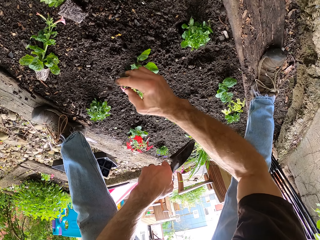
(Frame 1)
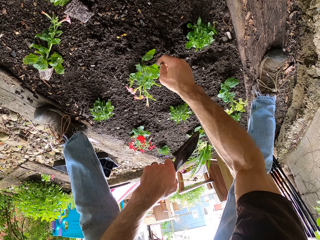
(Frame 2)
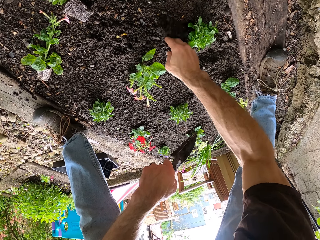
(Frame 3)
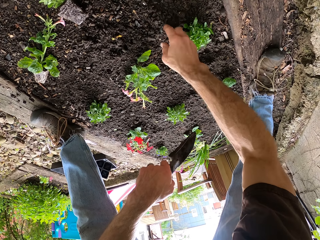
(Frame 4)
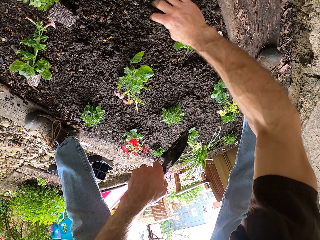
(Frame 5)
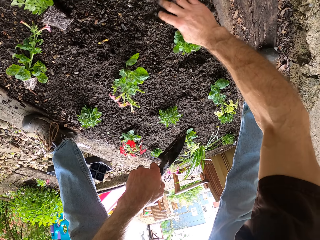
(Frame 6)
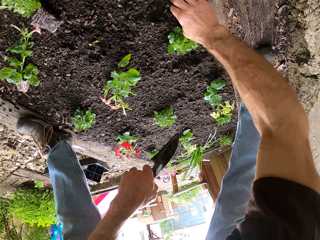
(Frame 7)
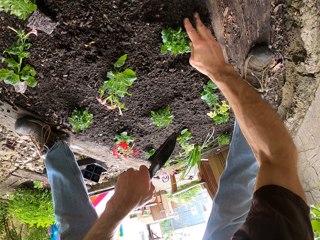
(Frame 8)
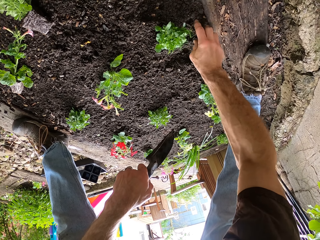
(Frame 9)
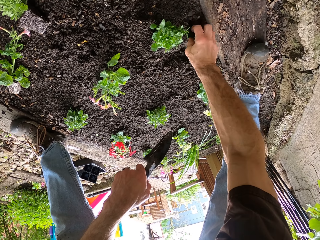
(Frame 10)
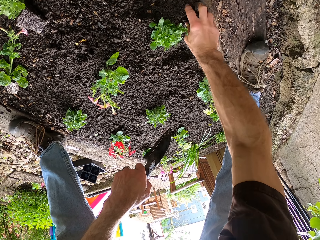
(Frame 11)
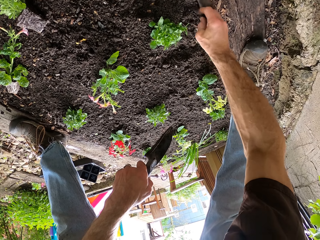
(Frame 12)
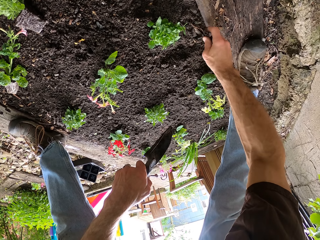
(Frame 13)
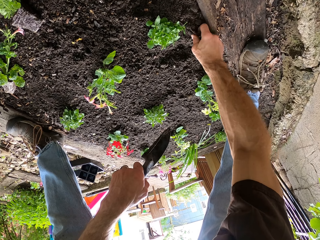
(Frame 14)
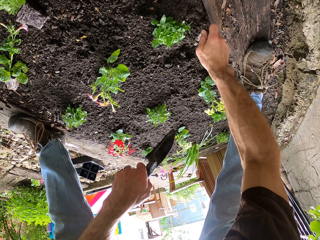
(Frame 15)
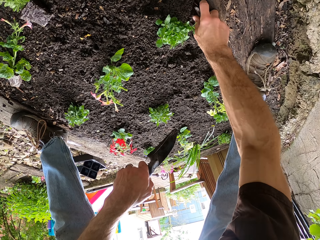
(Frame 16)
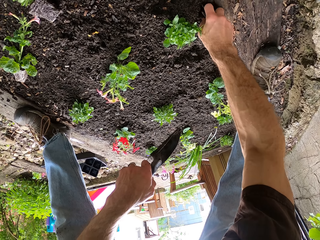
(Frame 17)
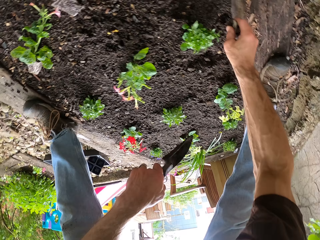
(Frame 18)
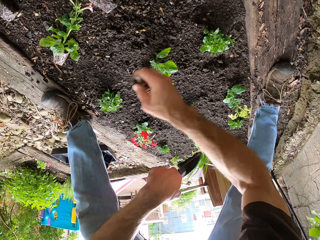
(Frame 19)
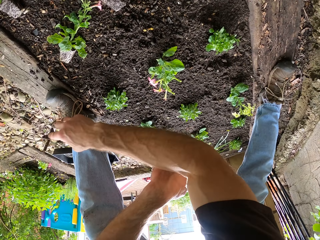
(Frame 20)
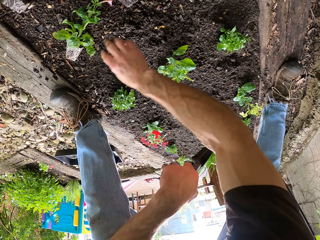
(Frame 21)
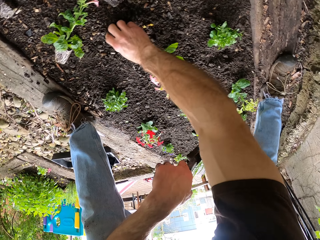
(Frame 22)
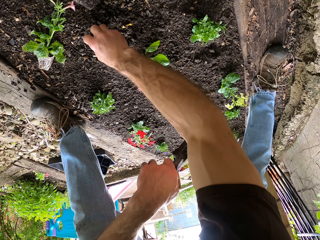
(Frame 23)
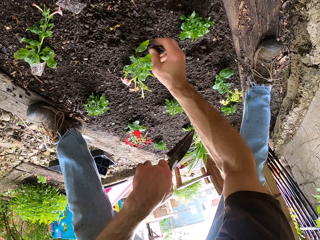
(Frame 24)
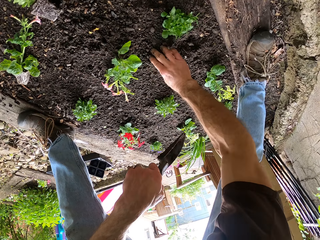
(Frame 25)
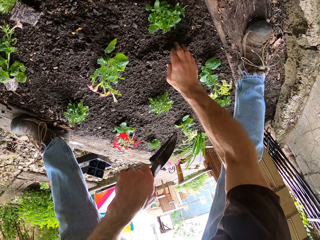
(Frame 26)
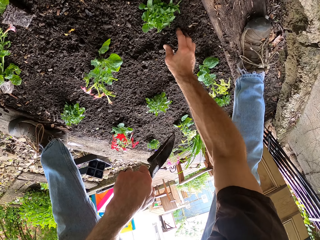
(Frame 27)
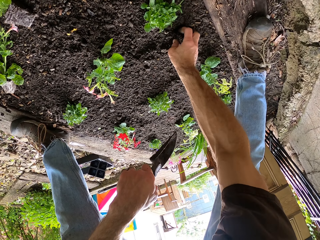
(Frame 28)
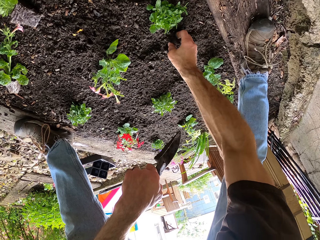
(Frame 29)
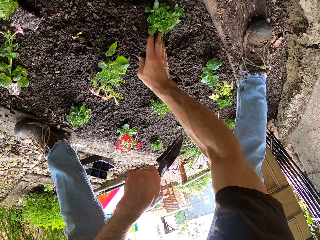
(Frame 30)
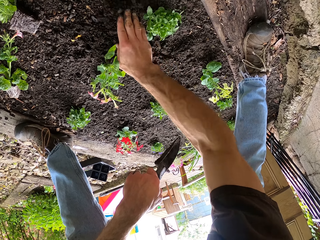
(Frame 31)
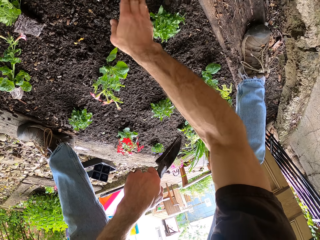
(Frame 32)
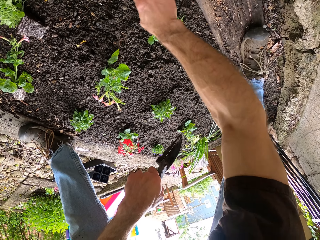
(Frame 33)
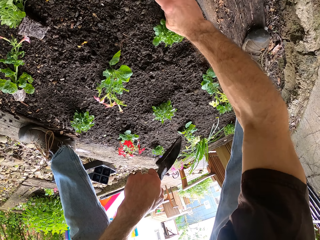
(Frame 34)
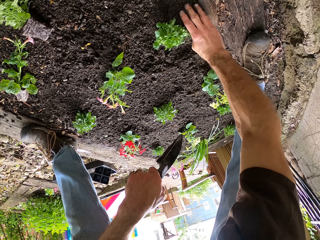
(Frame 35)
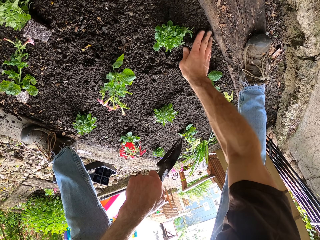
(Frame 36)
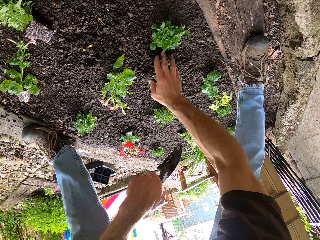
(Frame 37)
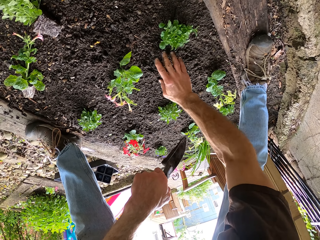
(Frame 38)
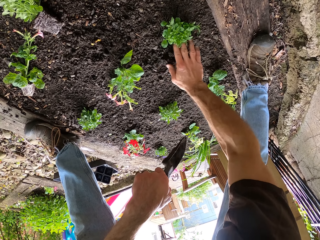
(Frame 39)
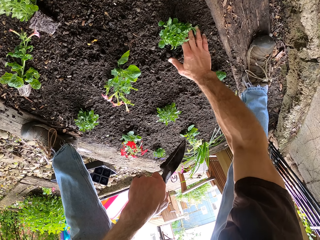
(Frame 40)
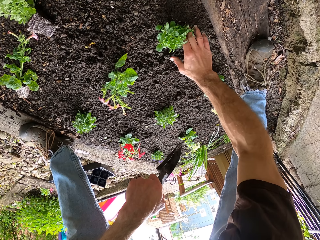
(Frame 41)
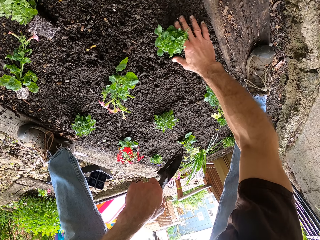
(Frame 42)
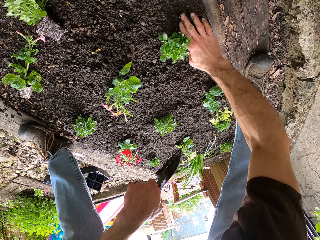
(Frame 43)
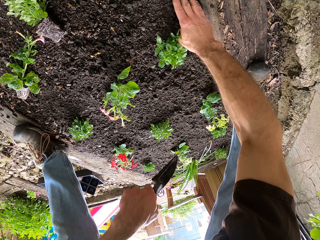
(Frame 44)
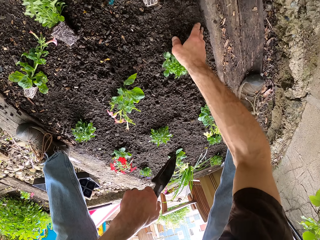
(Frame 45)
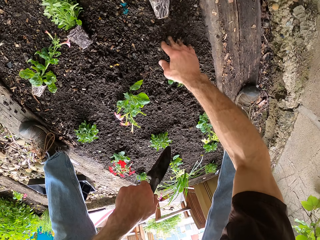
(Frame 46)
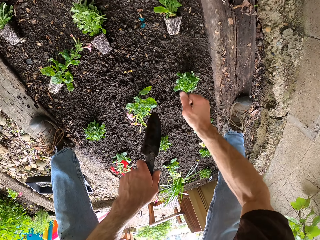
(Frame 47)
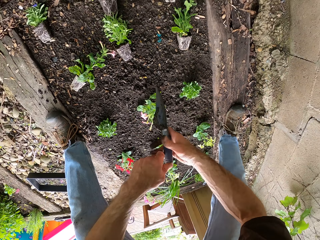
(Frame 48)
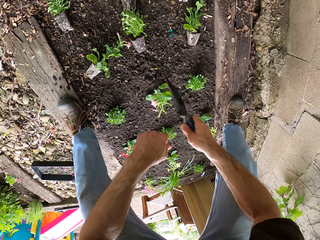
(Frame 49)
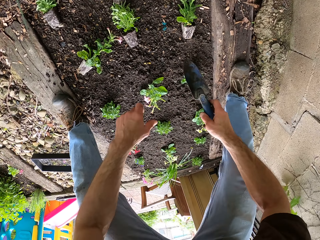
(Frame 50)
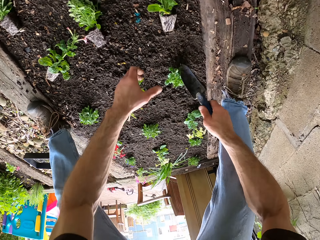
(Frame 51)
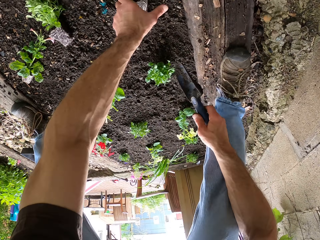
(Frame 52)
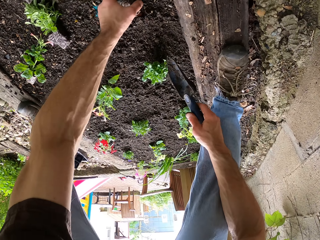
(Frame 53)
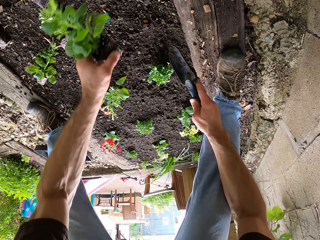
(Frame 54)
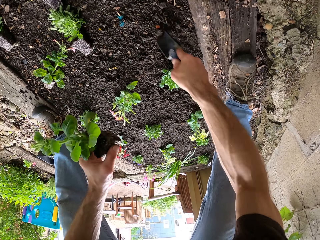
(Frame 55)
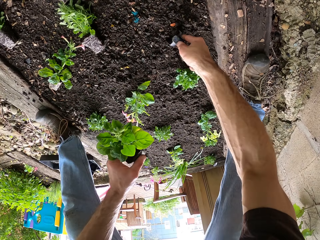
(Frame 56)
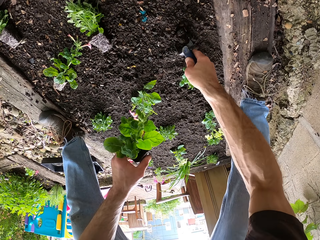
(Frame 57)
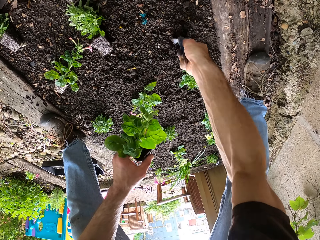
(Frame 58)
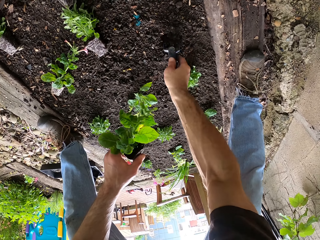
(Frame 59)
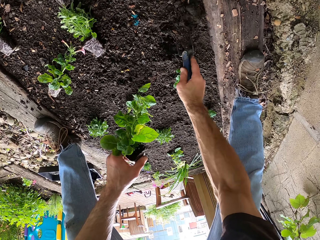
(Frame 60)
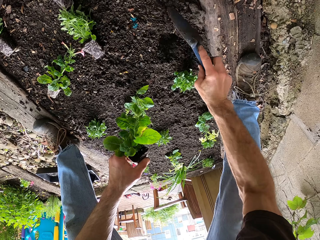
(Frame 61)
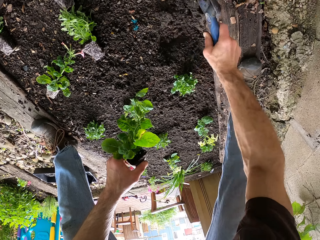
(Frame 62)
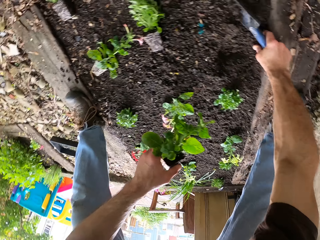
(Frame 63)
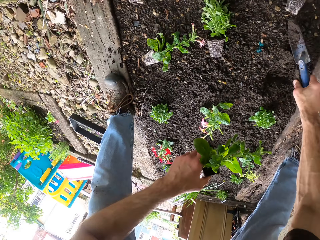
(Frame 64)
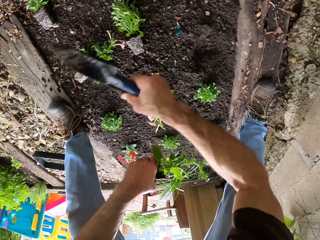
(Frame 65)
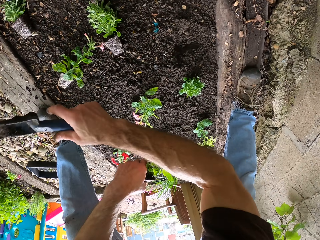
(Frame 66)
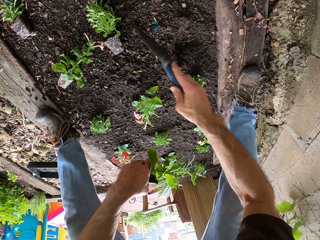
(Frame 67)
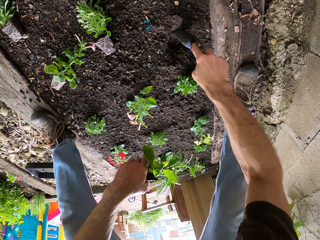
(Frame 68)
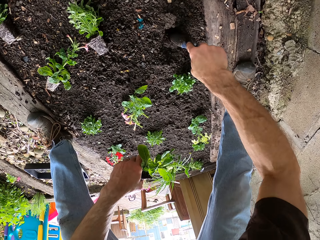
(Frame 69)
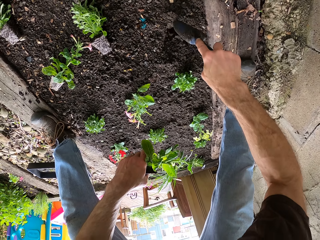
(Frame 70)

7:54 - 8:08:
The camera wearer picks dirt from the soil. They clear the ground. They throw the dirt. They level the soil. They pick dirt from the soil repeatedly. They throw the dirt. They pick dirt from the soil. They level the soil repeatedly. They pick the flower from the ground. They dig the ground using a trowel. They dig again.

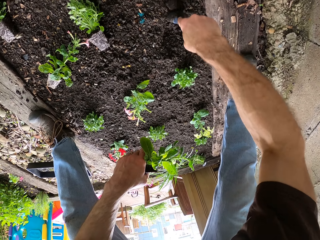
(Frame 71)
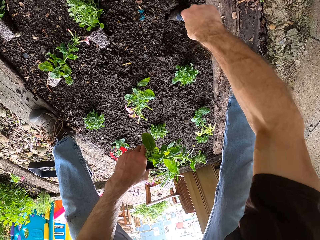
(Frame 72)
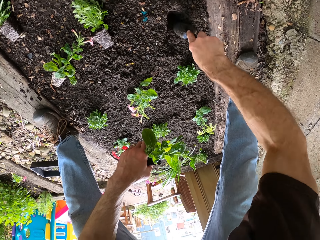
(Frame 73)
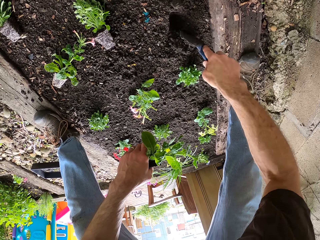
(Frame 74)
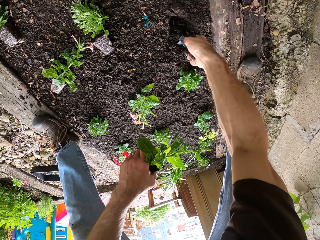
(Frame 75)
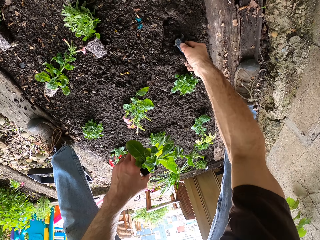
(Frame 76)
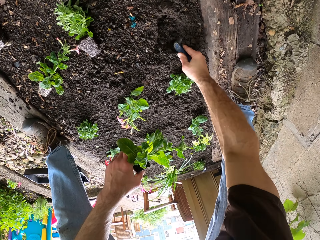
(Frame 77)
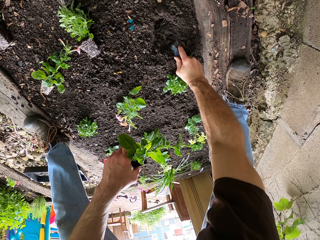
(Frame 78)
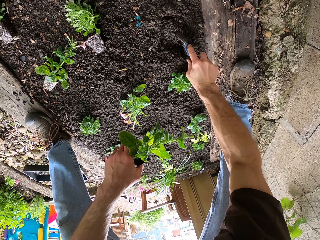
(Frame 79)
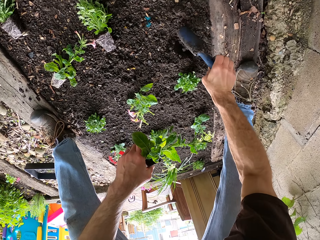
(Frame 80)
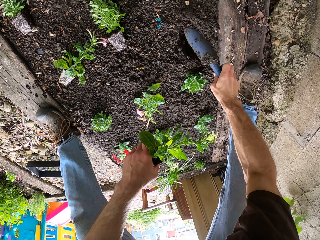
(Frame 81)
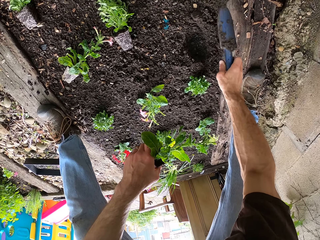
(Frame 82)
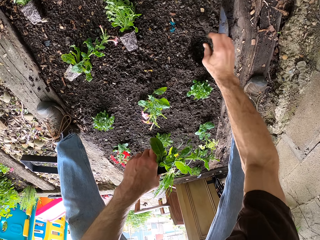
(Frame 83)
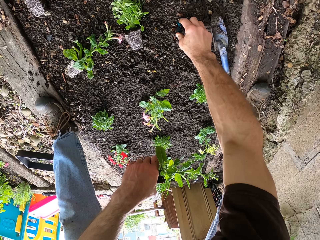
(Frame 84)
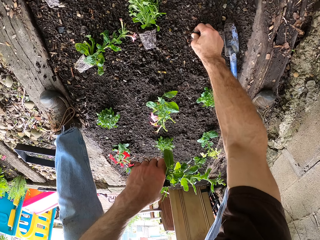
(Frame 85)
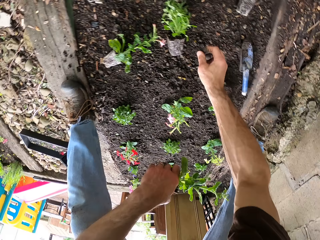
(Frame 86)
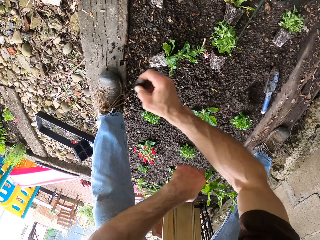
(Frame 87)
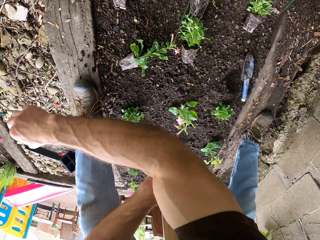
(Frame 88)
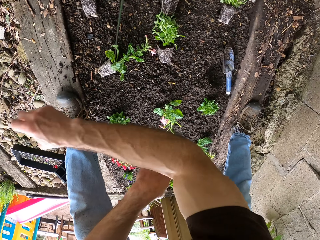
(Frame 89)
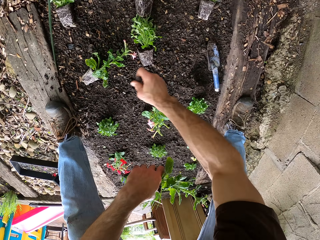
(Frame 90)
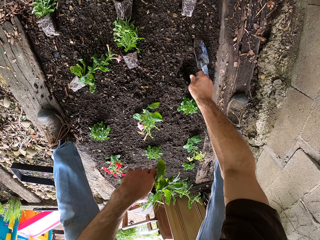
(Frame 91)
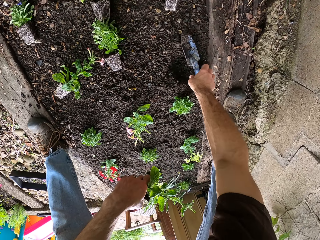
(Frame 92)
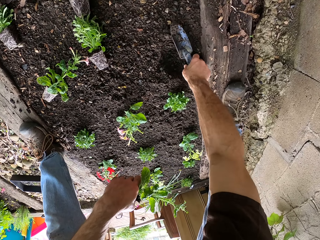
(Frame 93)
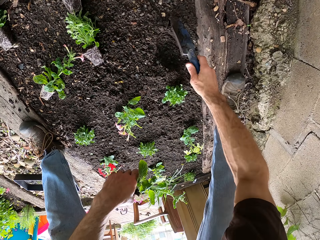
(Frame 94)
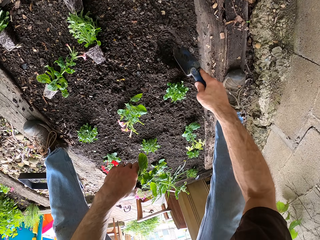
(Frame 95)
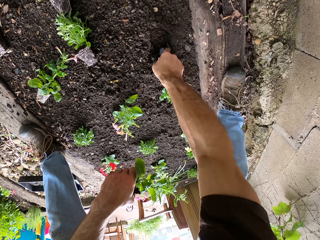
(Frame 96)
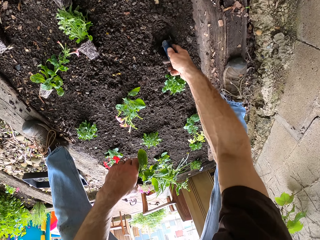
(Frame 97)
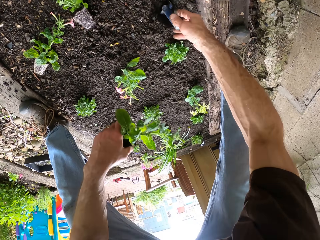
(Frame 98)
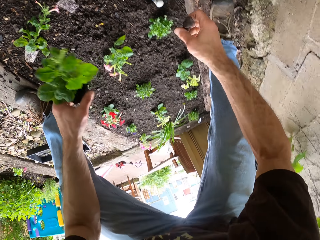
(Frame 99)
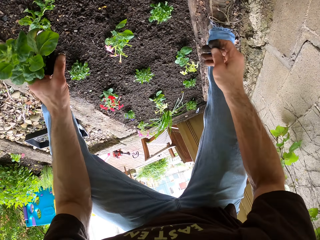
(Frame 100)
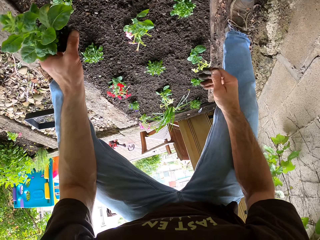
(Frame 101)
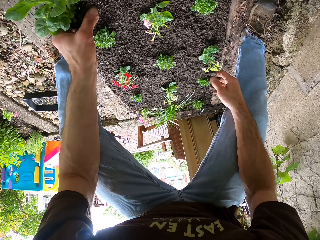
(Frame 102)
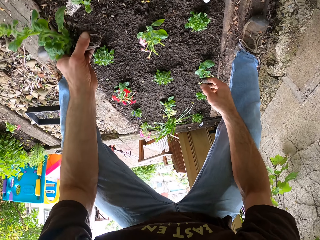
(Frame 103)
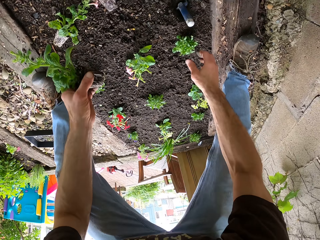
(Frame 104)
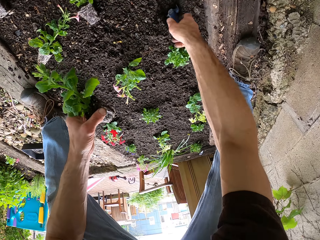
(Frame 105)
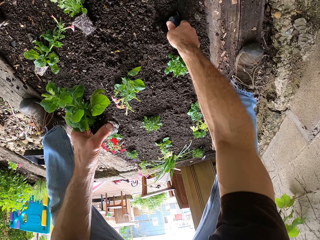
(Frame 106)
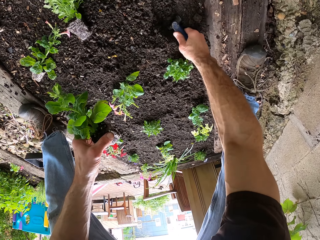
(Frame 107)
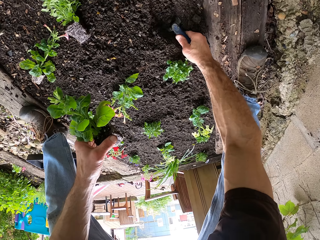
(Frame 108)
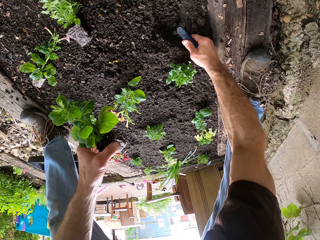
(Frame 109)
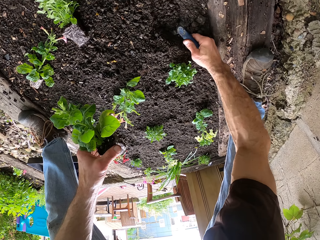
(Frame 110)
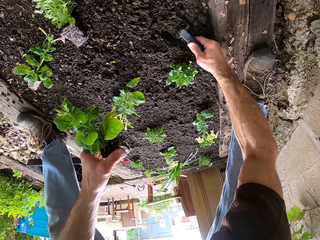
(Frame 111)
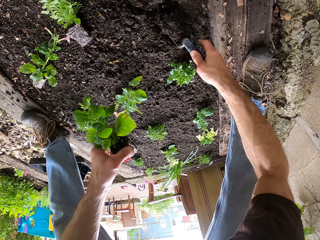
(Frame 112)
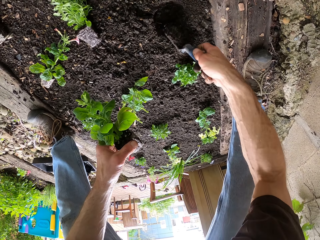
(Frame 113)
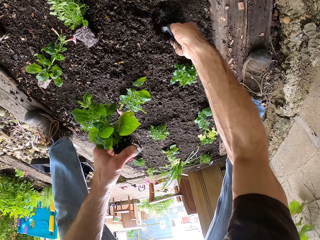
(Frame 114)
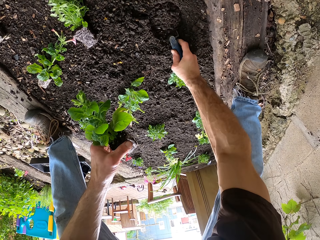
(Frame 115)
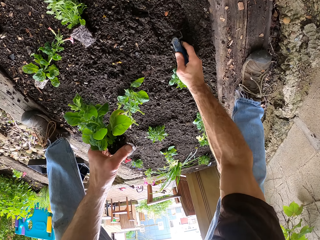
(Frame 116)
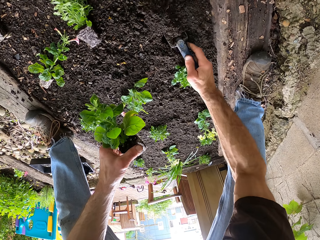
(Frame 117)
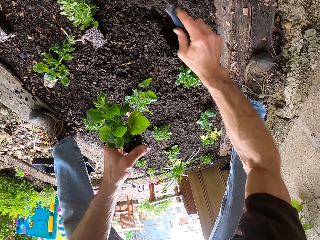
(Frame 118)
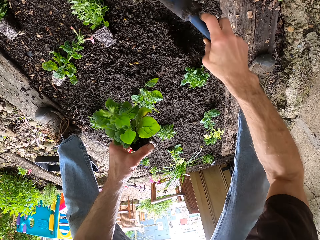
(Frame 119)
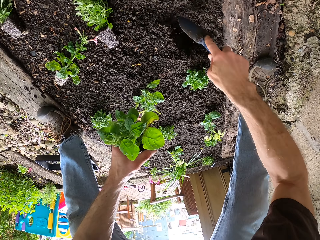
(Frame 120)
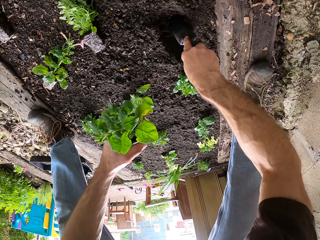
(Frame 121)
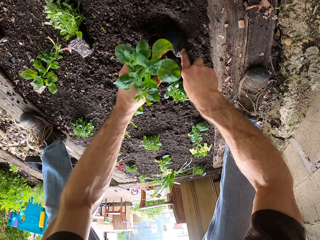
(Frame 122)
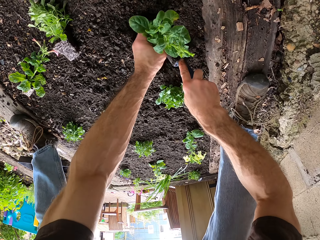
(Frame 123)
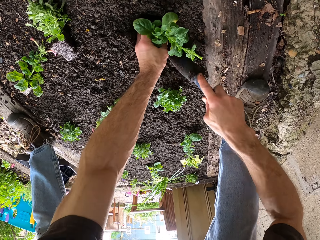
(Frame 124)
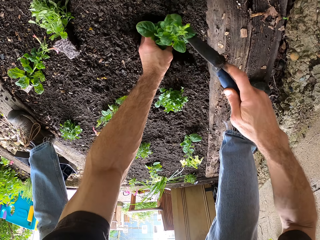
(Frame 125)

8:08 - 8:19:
The camera wearer digs using a trowel. They drop the trowel on the ground. They pick up the trowel. They pick dirt from the soil and throw the dirt. They pick up the trowel from the ground. They dig the ground with the trowel. They dig using the trowel.
